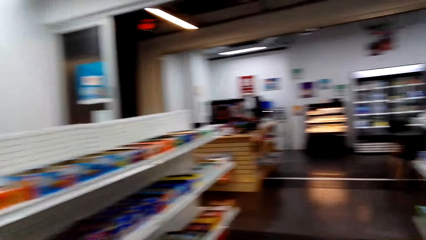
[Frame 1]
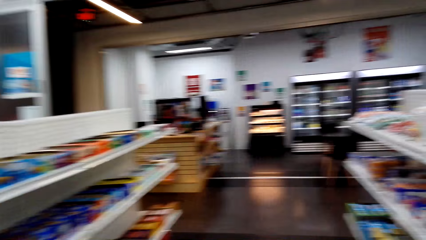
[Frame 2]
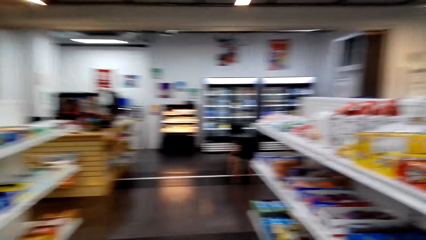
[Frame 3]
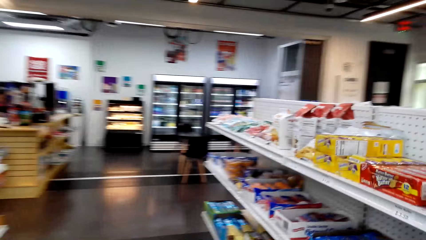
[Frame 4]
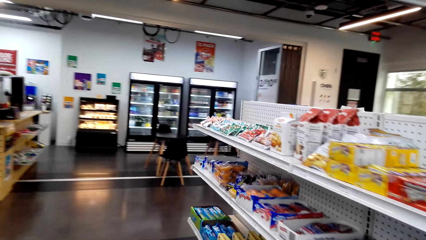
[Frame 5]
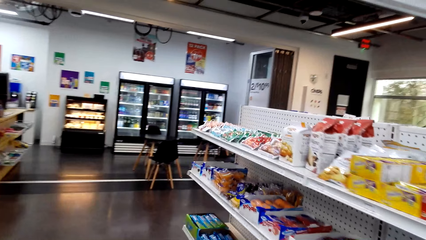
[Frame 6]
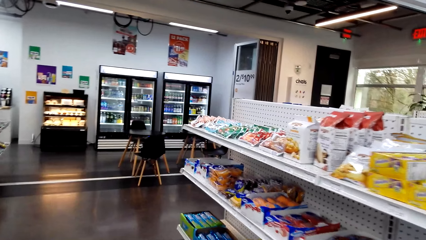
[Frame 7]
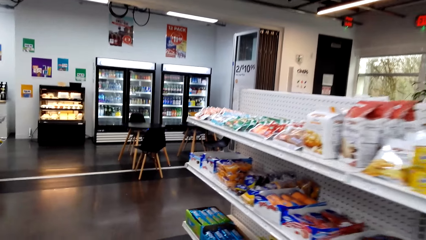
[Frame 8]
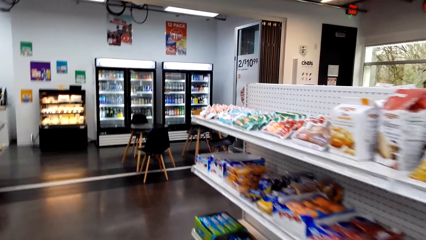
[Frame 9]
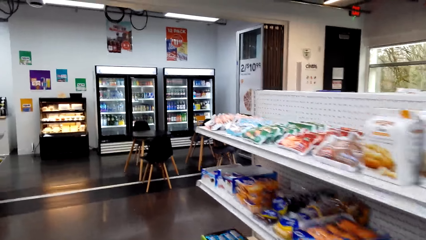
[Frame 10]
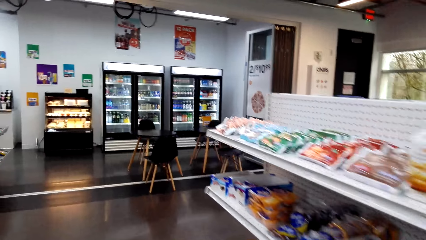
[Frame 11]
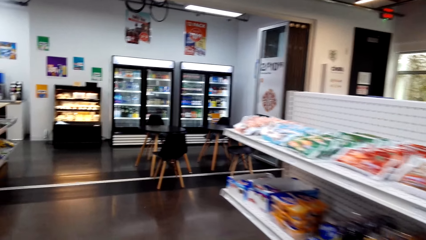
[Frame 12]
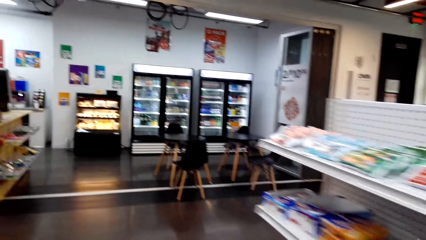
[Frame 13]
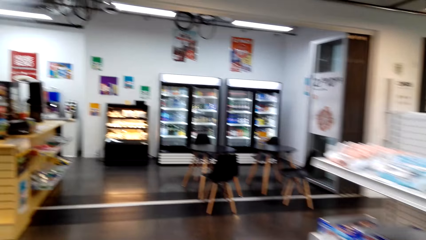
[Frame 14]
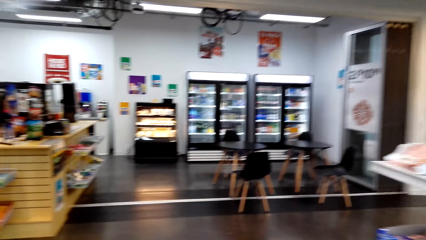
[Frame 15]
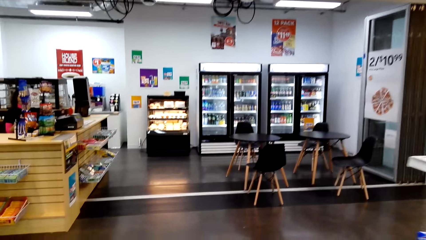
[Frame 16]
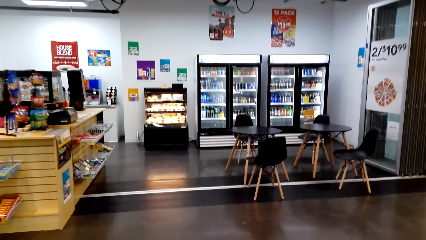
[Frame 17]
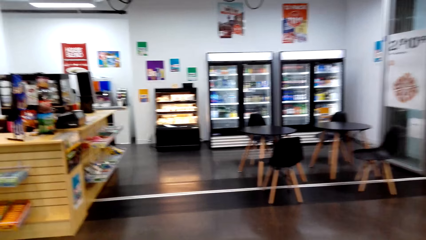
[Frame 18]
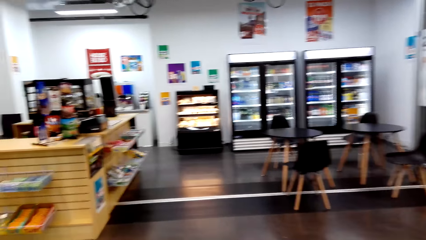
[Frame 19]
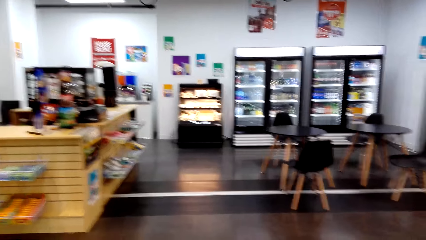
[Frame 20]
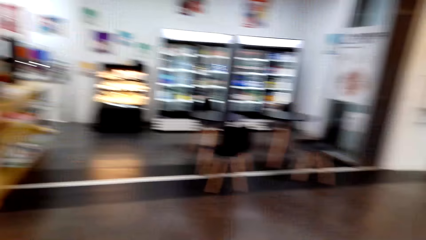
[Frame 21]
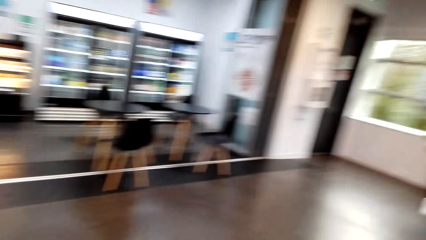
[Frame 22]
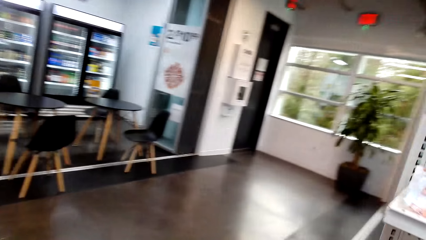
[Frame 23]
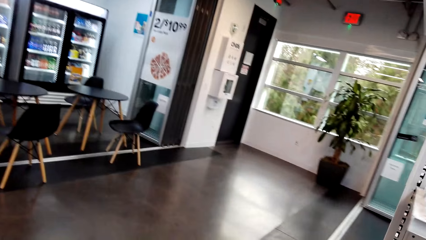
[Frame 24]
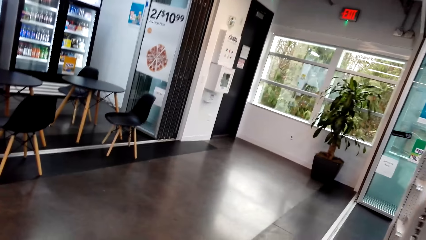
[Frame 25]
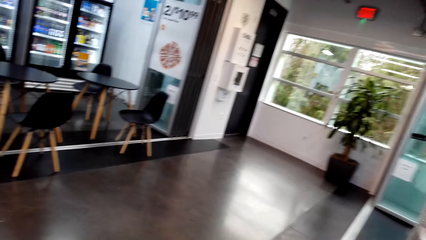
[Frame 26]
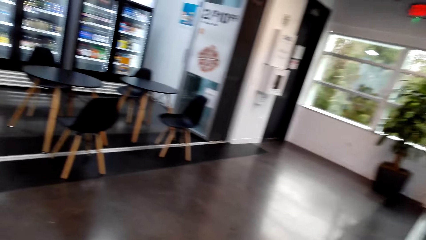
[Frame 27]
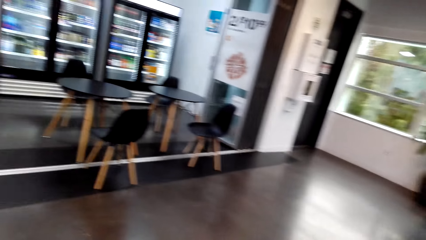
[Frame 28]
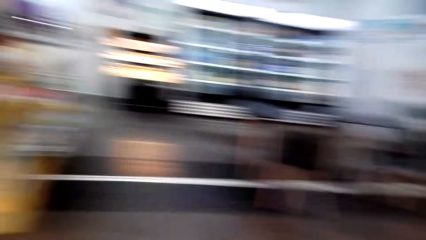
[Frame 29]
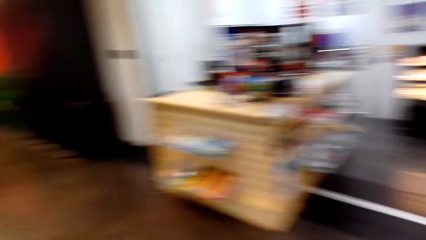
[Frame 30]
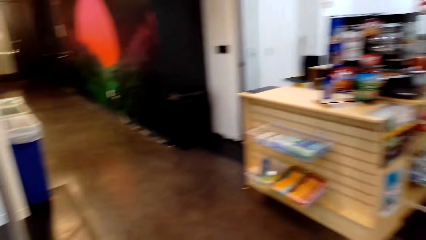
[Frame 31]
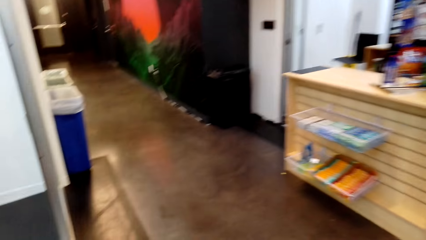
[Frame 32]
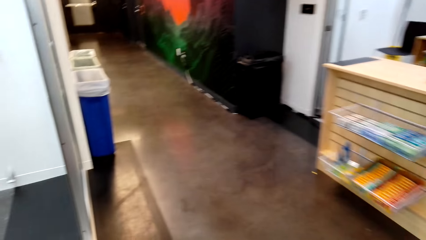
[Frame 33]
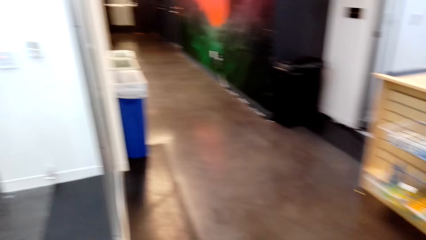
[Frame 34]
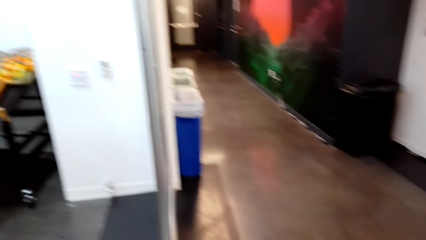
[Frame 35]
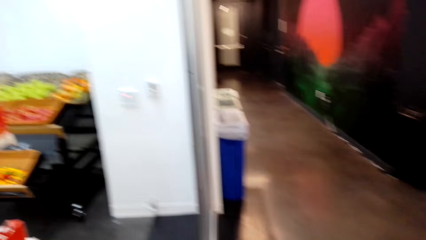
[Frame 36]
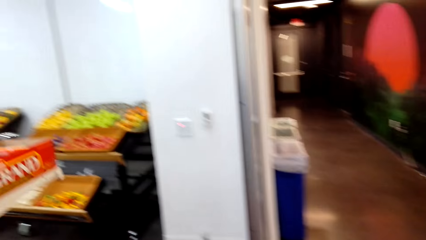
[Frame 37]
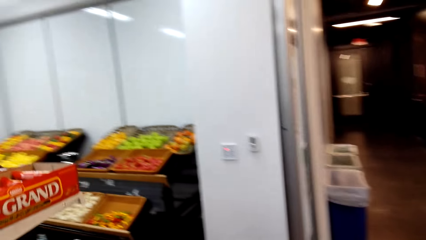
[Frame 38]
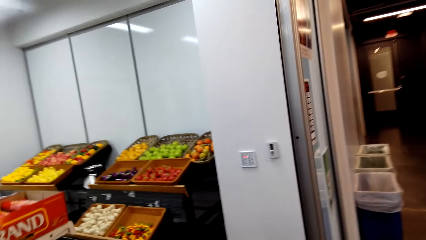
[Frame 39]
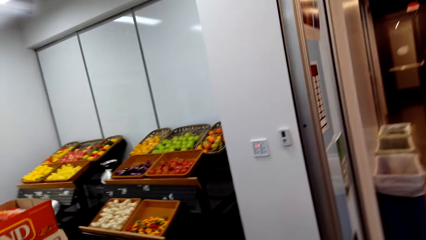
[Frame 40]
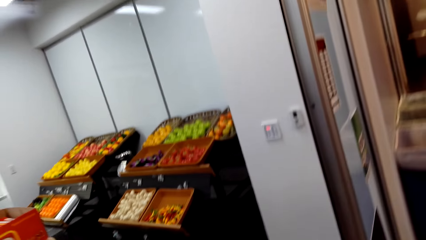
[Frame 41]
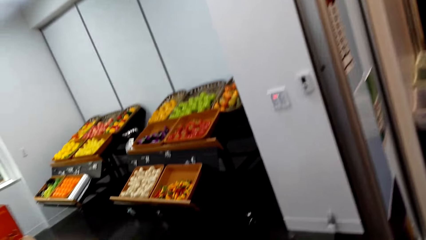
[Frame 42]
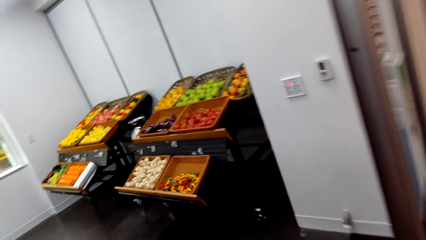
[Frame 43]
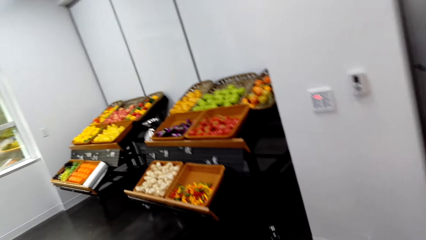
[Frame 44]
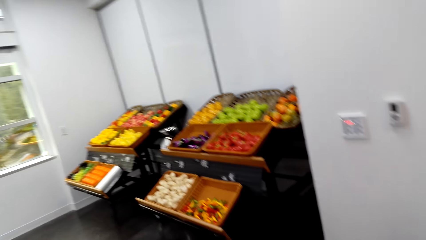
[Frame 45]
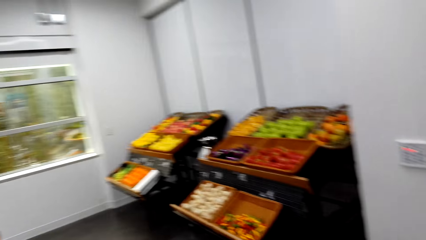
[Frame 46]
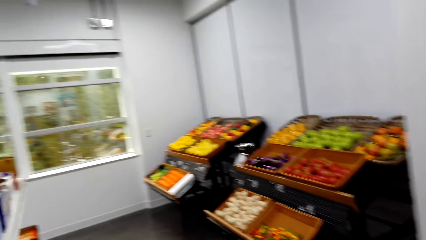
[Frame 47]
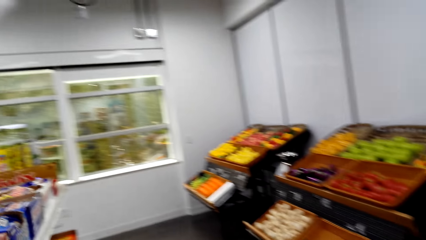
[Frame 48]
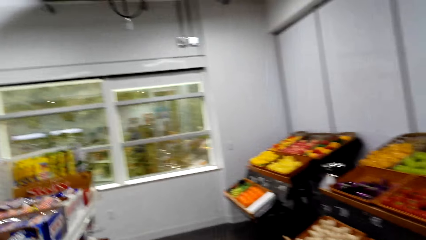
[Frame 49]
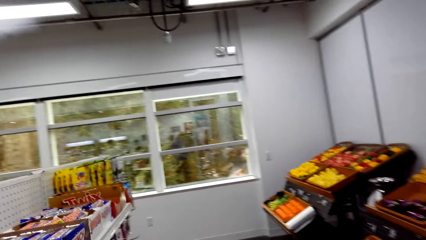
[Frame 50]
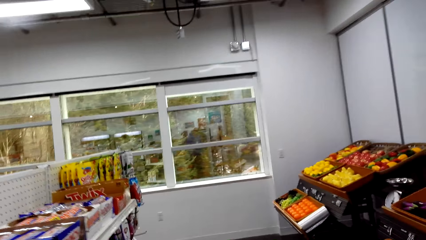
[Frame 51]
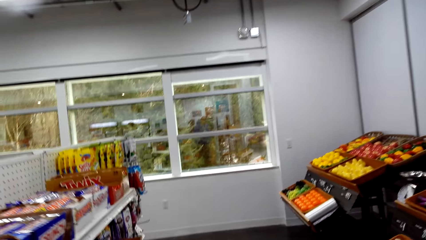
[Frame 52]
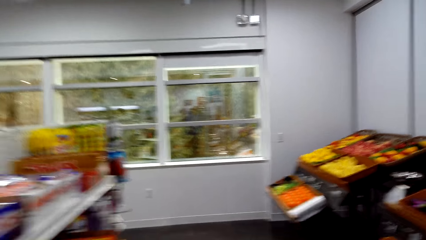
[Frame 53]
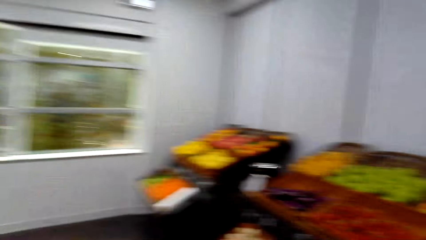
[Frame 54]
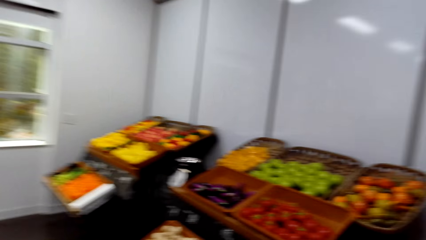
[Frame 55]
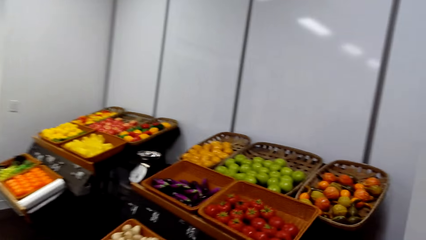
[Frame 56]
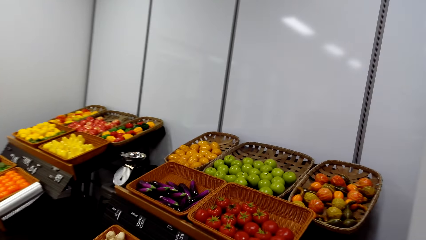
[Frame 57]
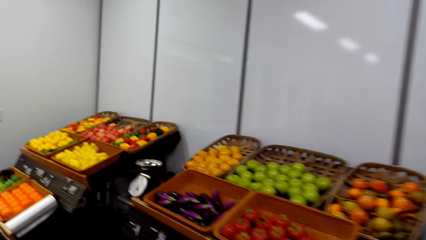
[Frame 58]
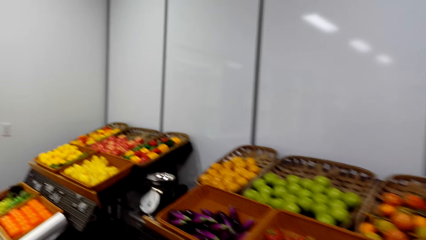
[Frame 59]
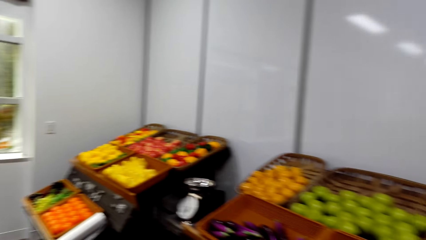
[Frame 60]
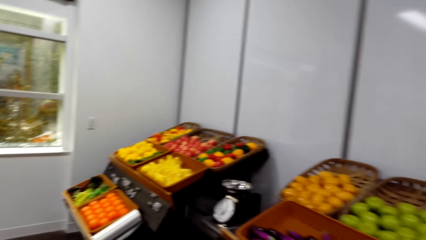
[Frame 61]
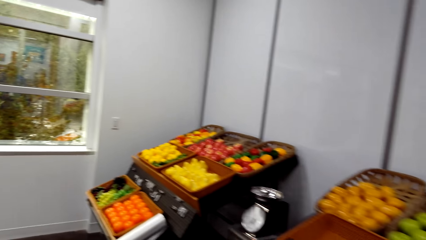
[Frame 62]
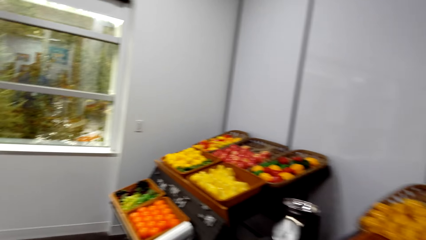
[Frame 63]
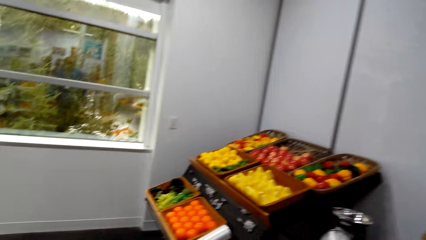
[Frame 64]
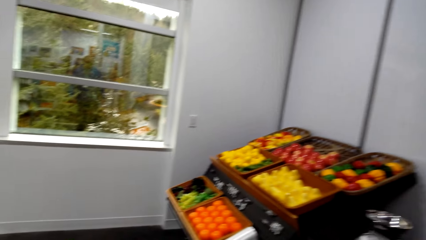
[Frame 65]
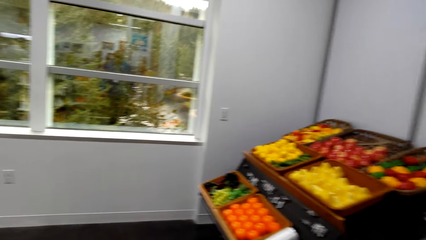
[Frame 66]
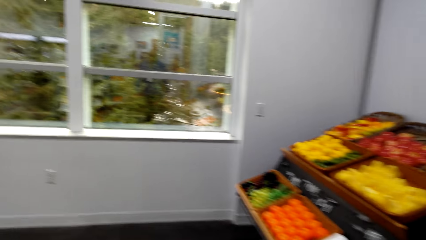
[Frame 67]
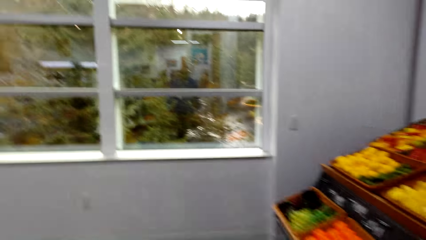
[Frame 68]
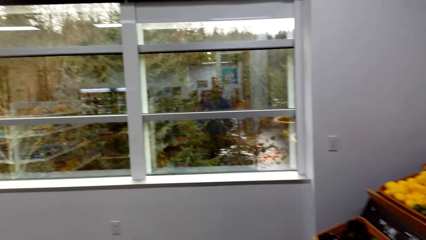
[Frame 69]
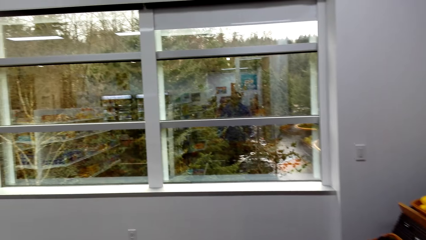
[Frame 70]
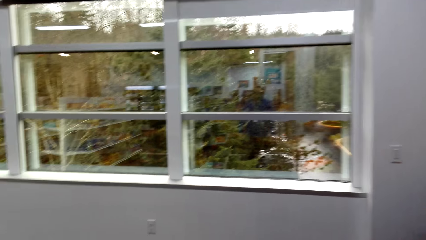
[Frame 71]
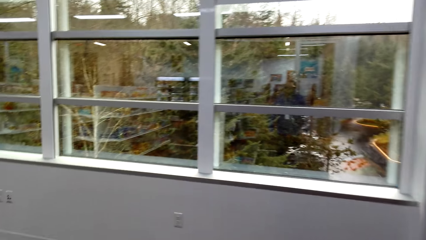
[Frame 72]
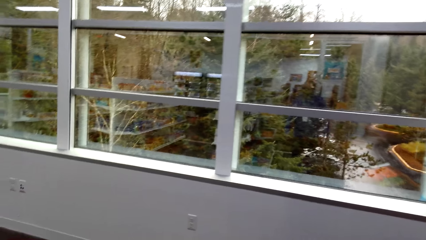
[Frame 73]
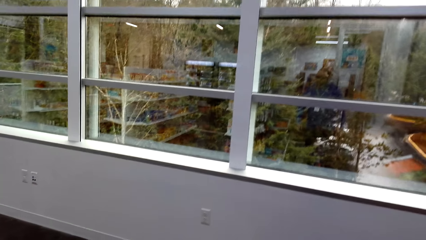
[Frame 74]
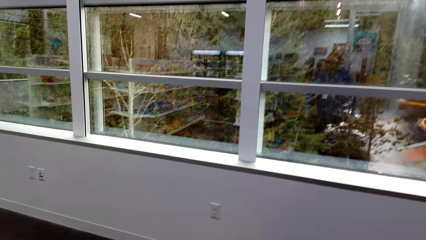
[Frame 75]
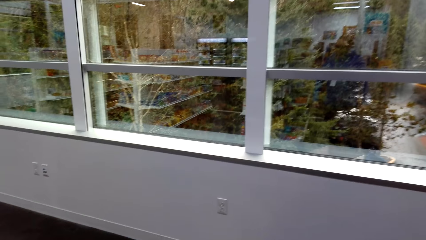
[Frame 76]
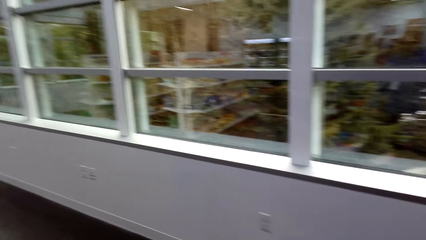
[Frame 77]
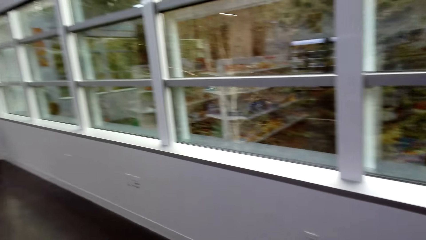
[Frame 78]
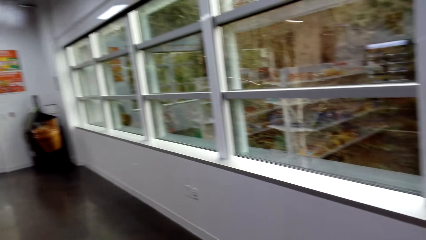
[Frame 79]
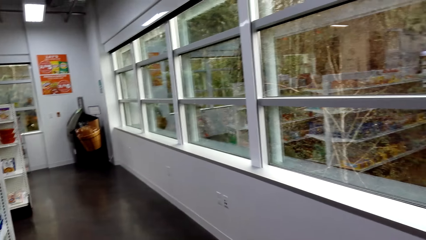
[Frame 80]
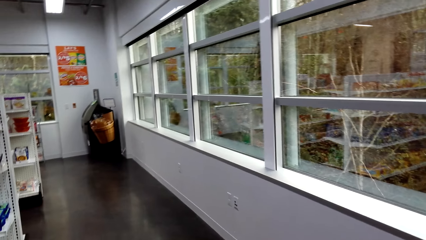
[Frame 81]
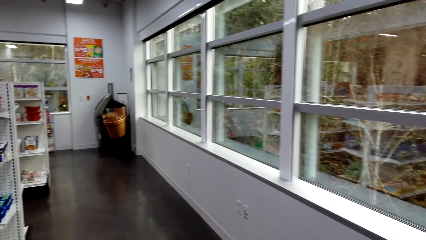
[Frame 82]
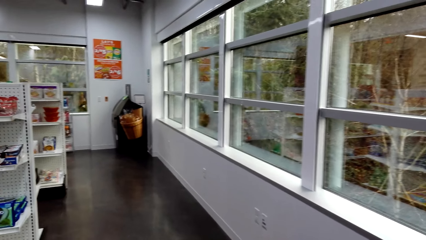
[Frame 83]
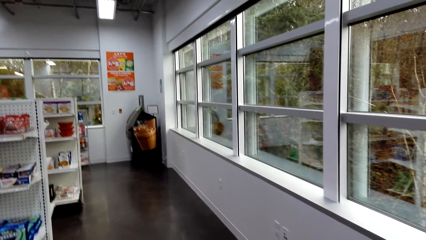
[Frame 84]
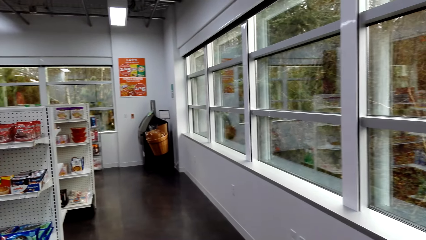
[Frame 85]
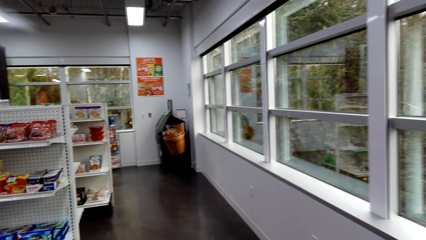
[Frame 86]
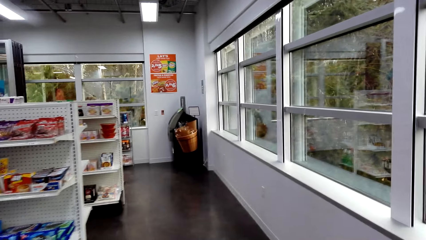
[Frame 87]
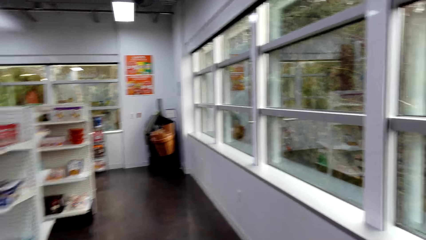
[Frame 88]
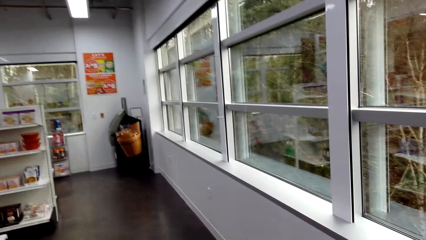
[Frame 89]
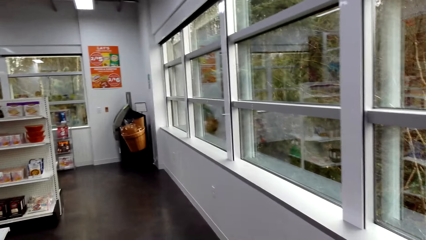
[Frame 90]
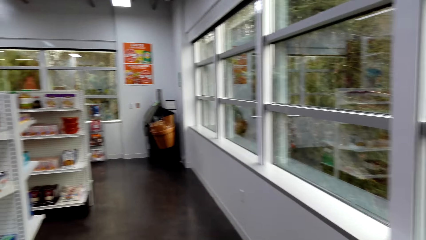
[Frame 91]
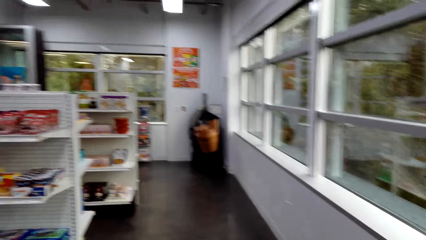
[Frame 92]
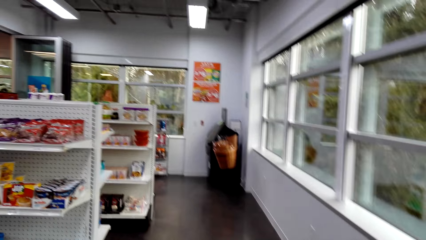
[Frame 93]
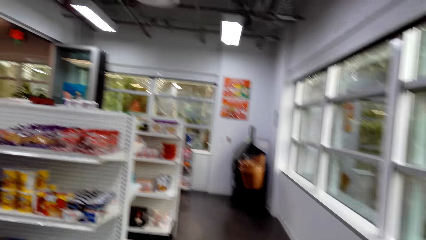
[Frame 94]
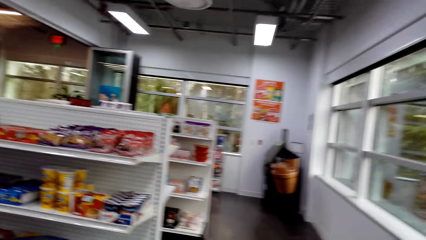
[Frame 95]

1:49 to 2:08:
The camera wearer walks along the shelves. They look at both sides of the supermarket. They walk towards the fruits. They look to the window.
